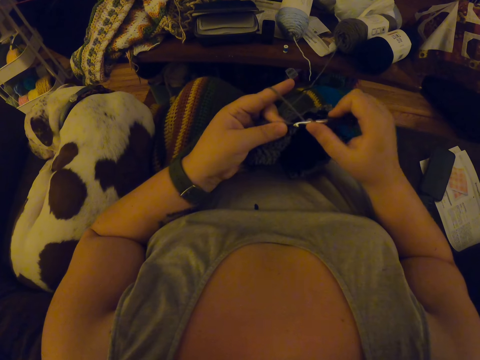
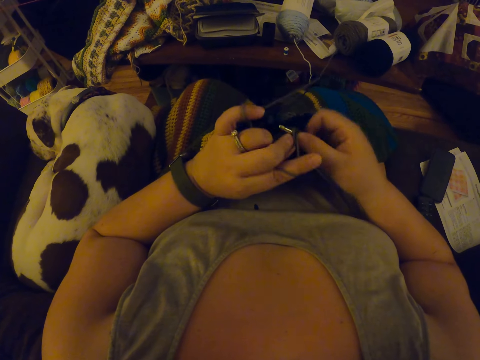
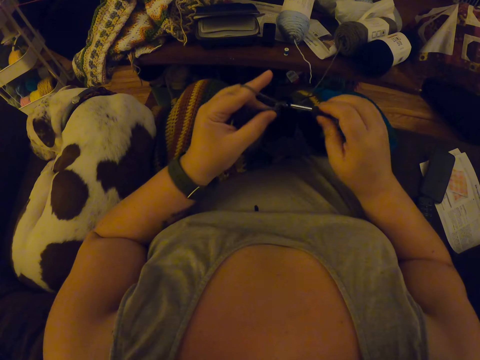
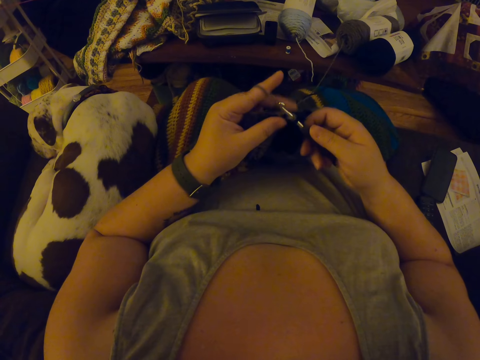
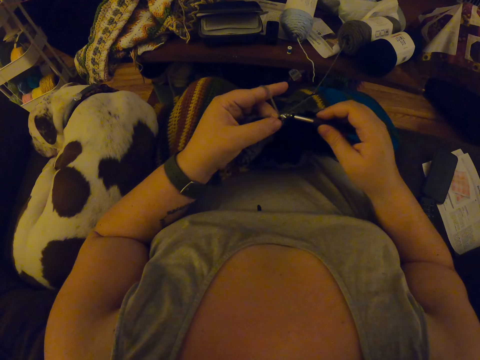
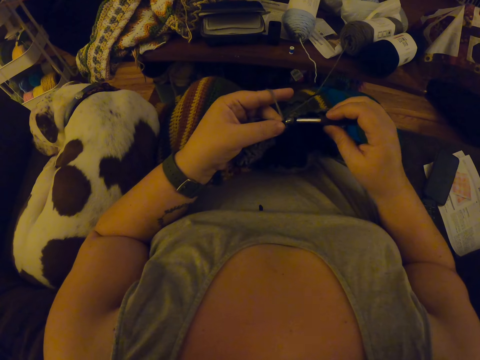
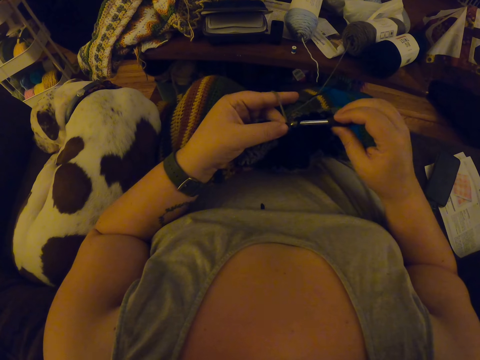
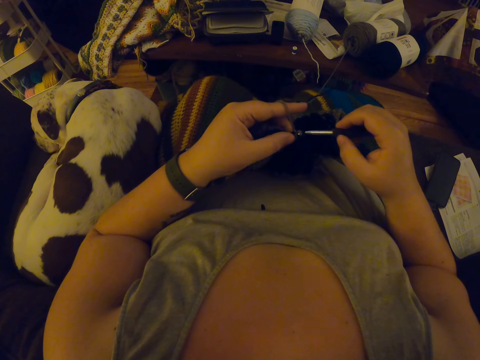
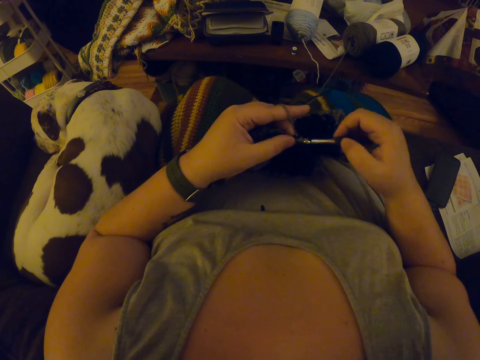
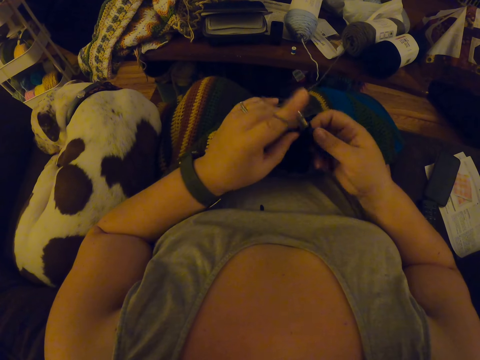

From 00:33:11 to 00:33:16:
The camera wearer knits the garment with a yarn and a crochet hook.

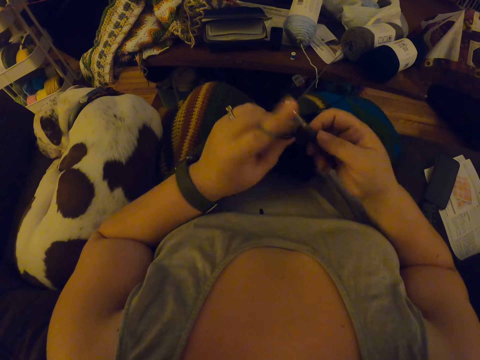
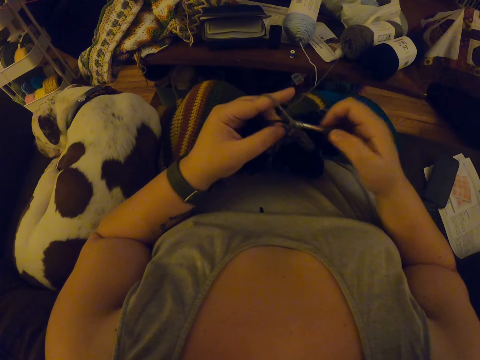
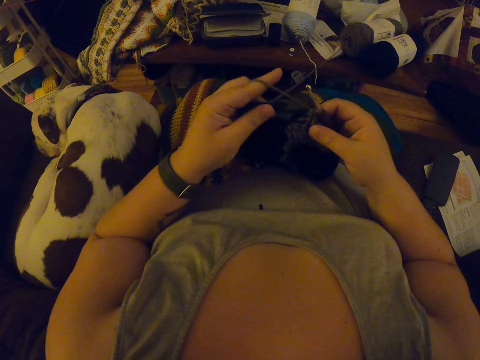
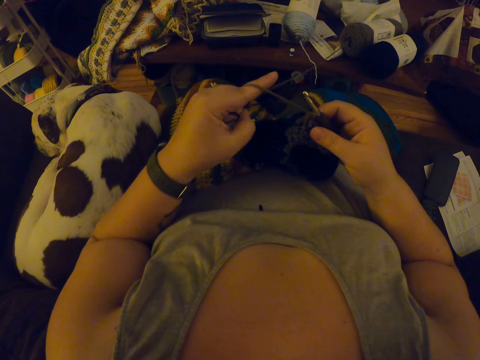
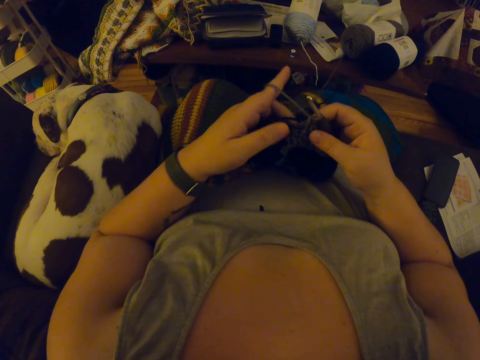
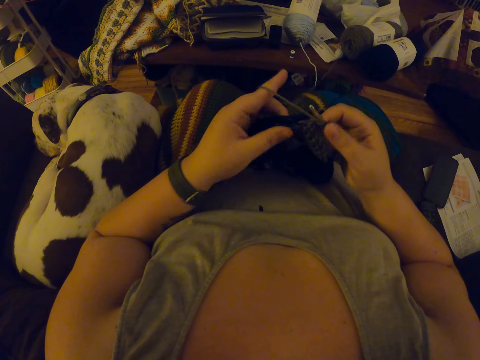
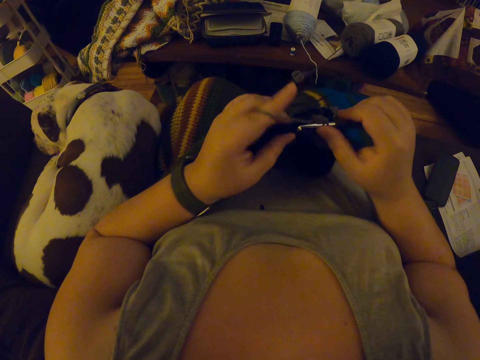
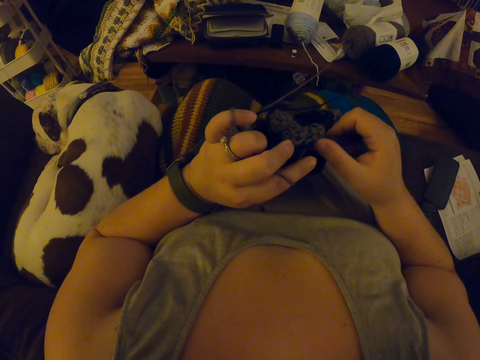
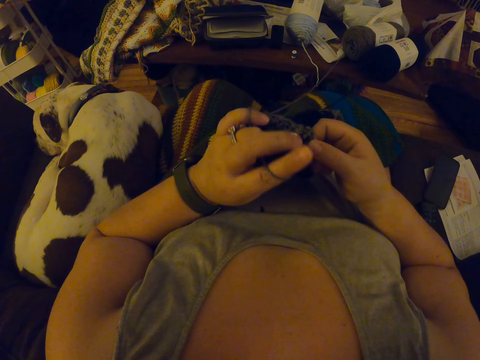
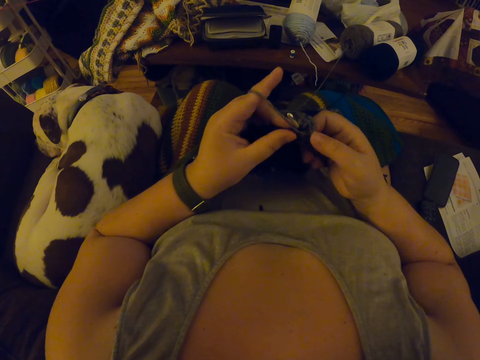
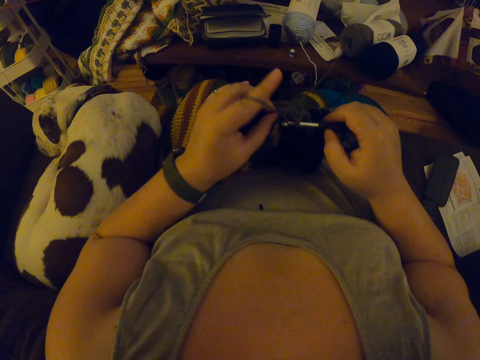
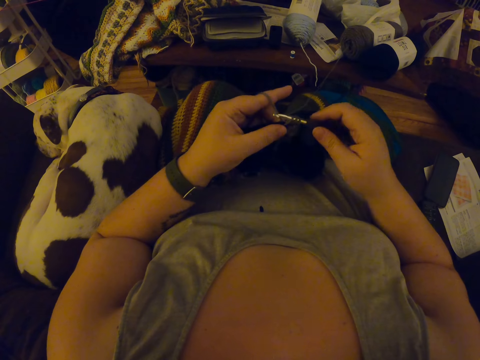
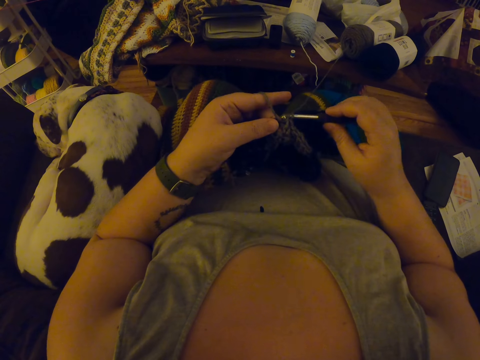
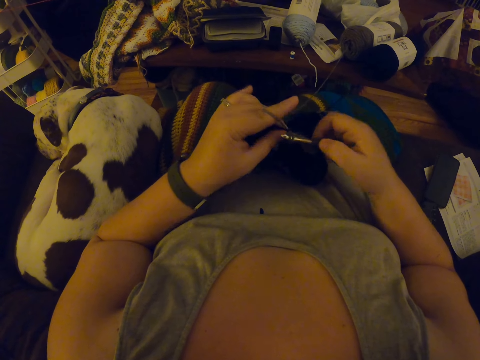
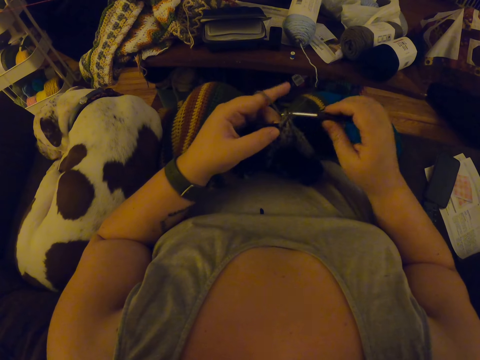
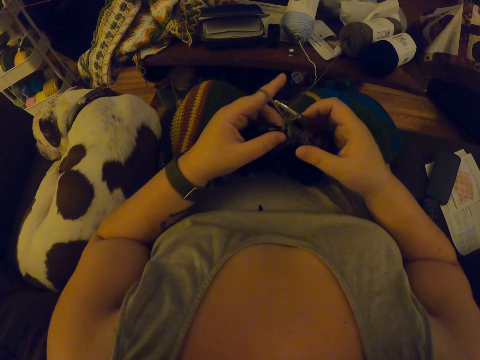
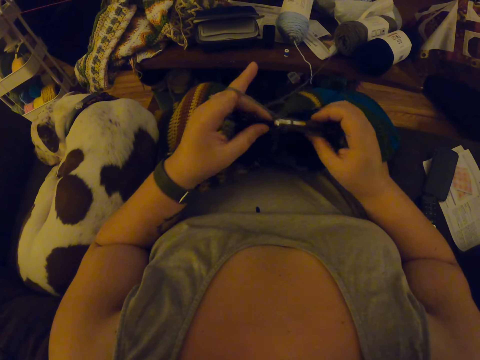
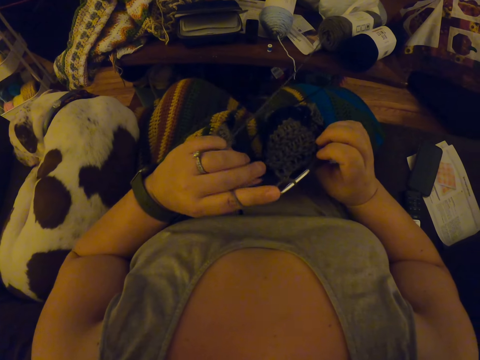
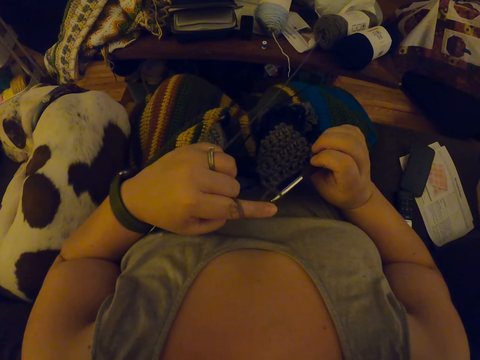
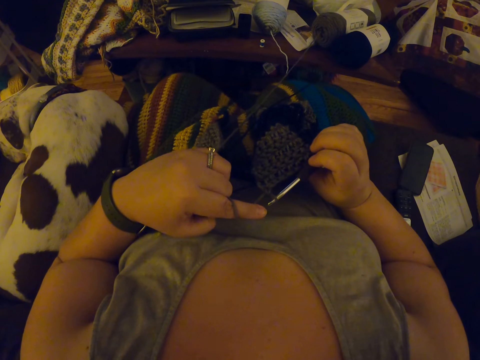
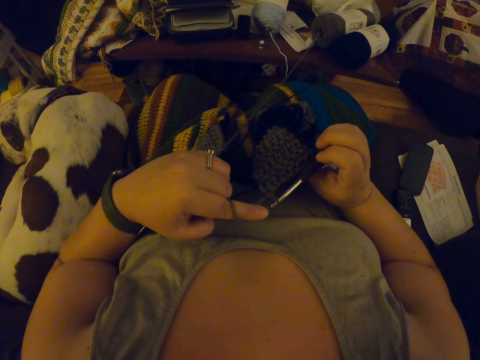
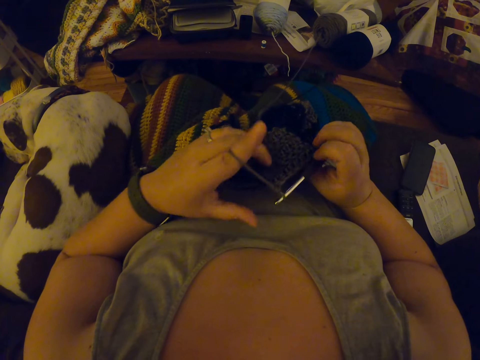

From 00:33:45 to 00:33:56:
The camera wearer pulls a yarn with her finger. She knits a garment with the yarn and a crochet hook. She pulls the yarn with her finger.

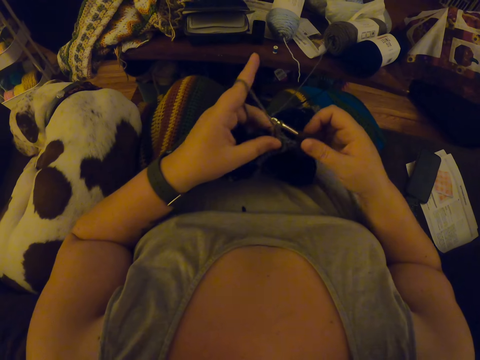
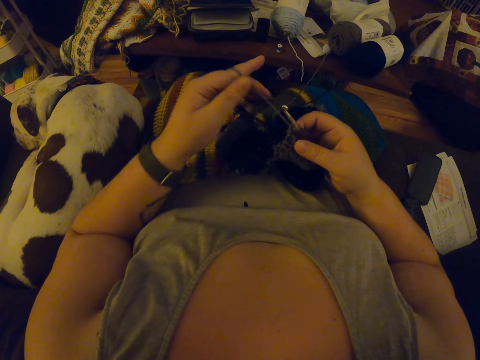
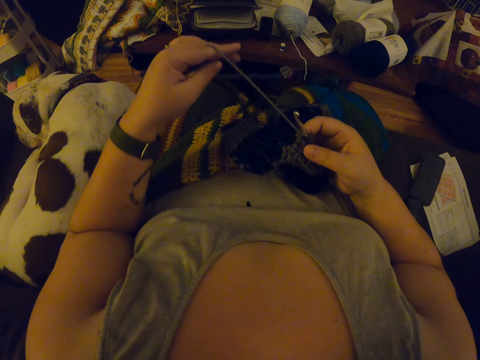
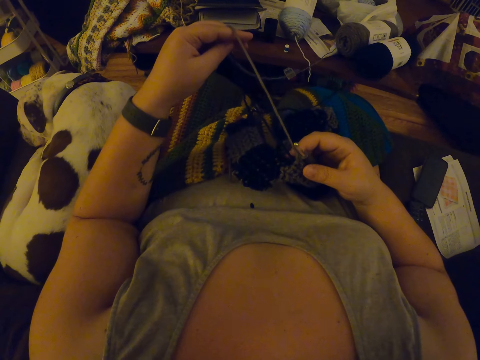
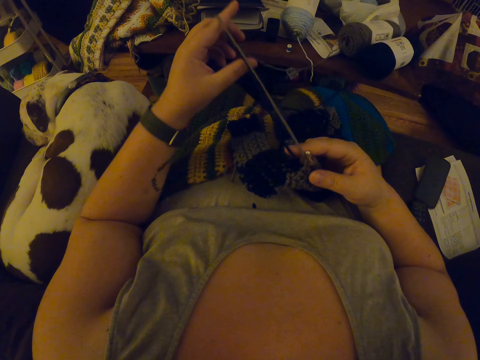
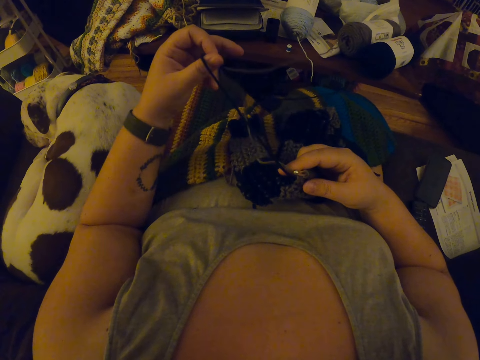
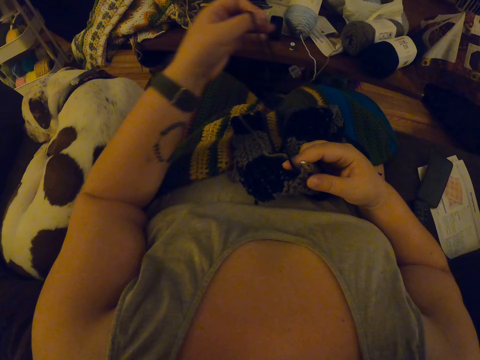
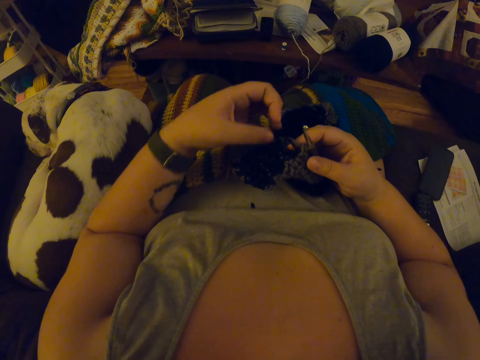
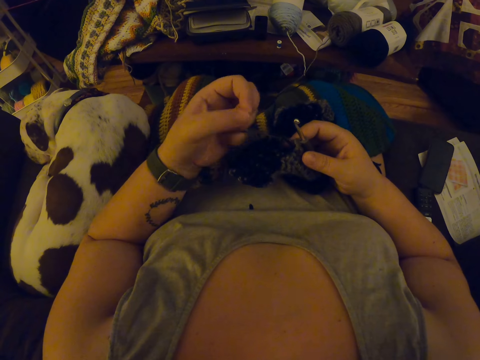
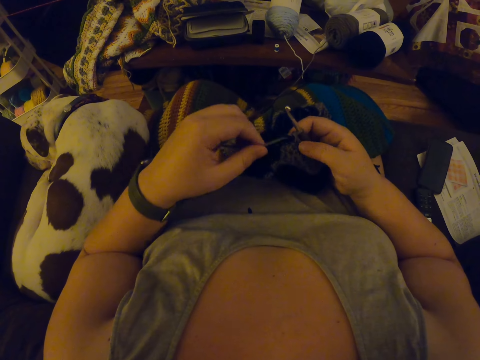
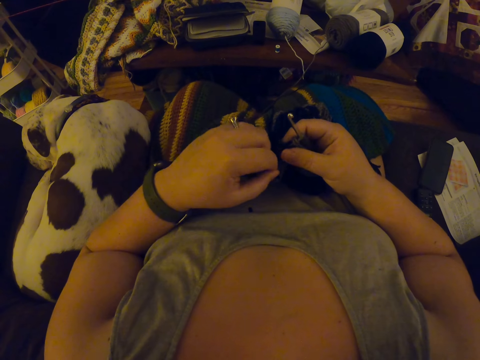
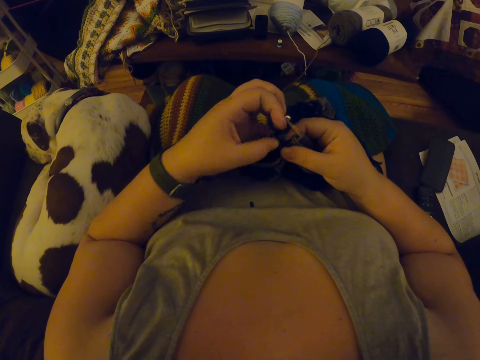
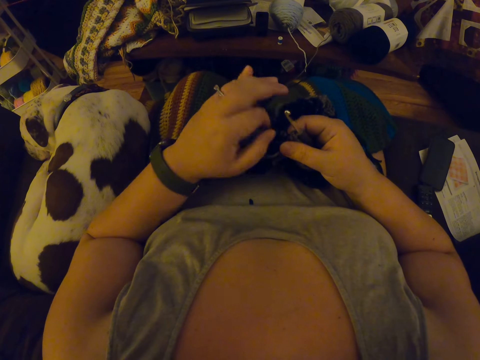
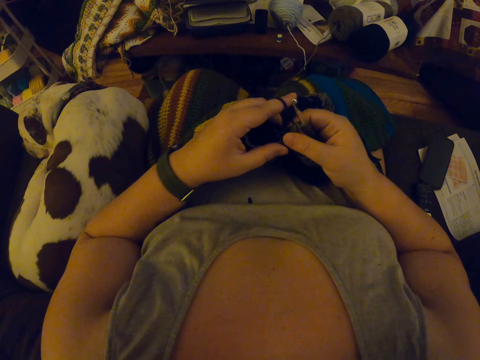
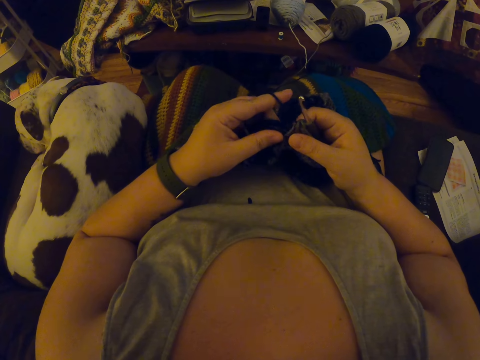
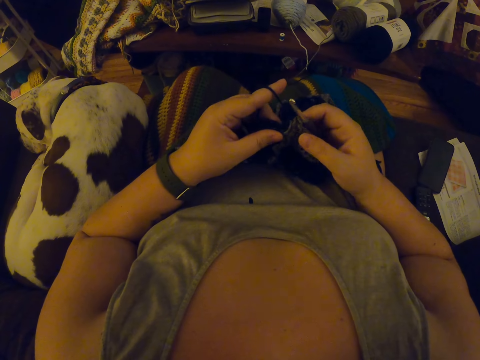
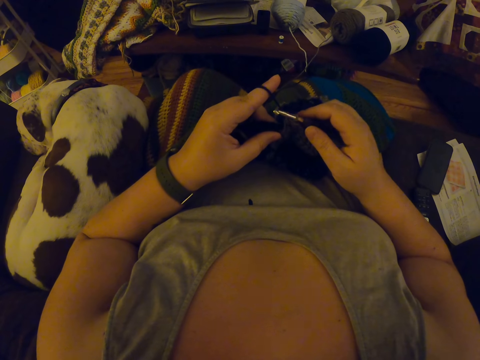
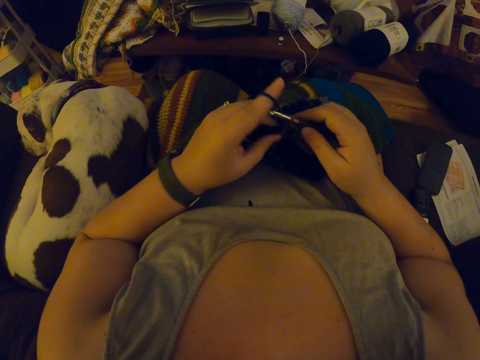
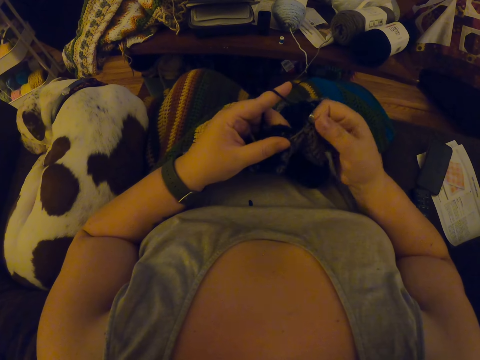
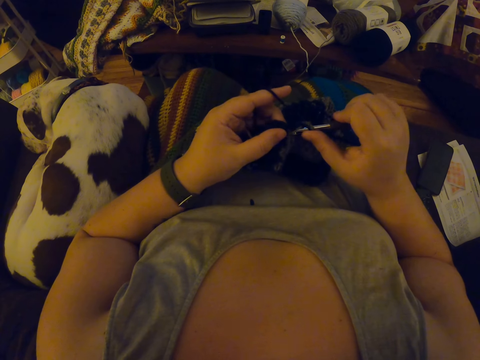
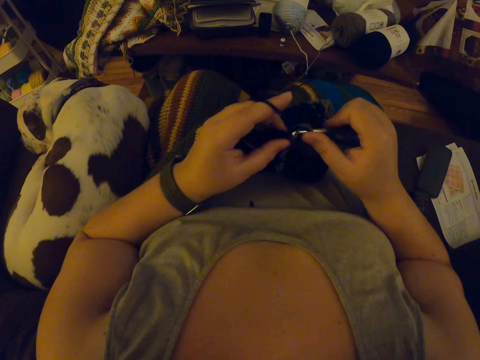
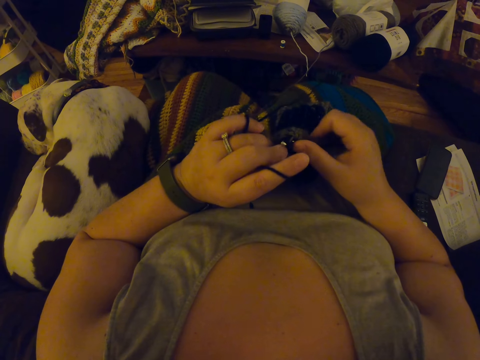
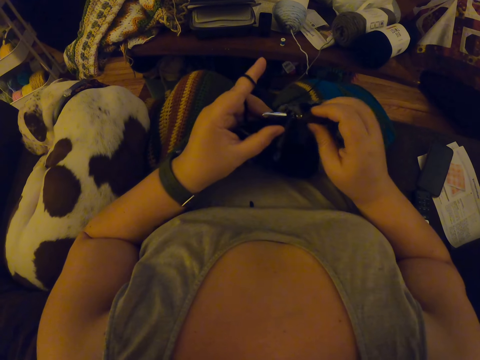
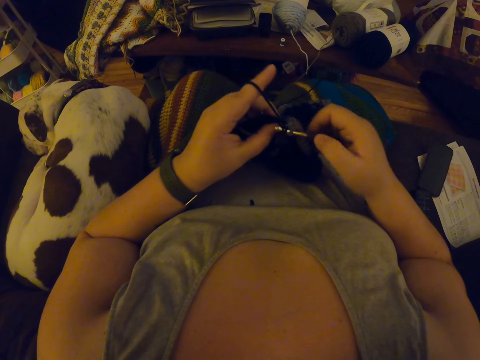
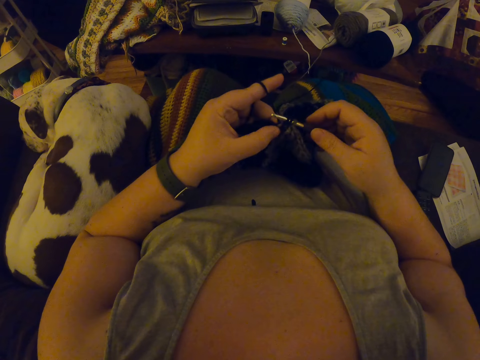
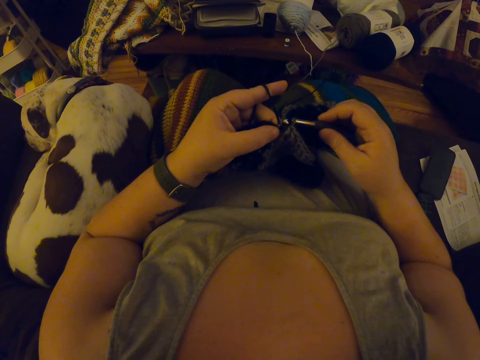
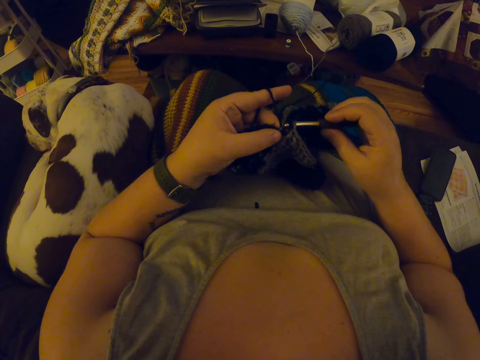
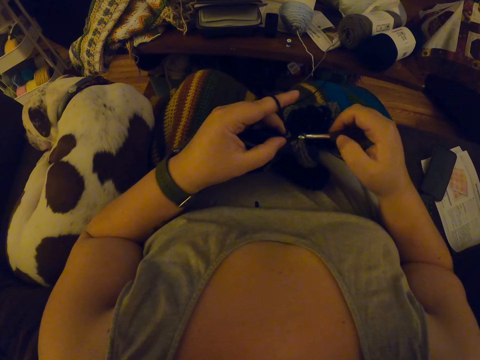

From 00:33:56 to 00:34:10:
The camera wearer moves the yarns with her left hand. She aligns a yarn on the garment. She crochets the yarn with a crochet hook. She twists the yarn on her finger. She knits the garment with the yarn and the crochet hook.
